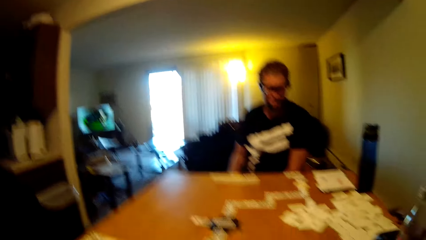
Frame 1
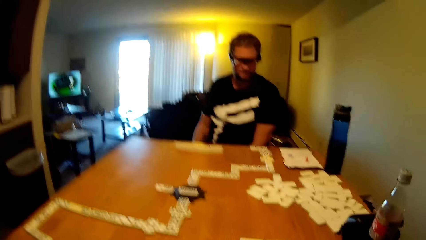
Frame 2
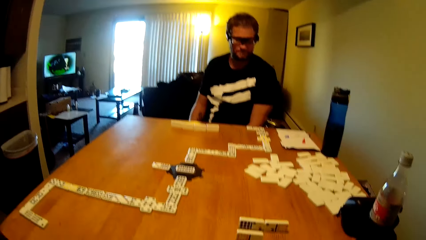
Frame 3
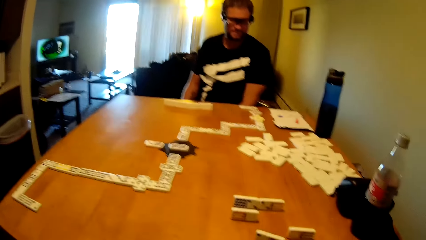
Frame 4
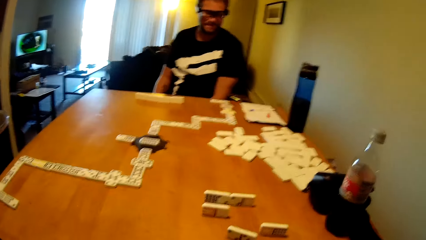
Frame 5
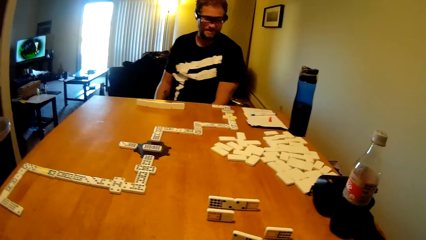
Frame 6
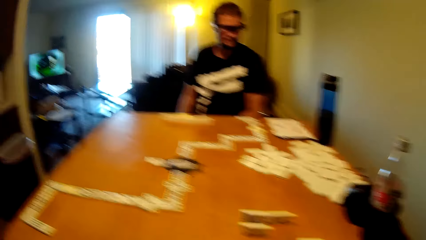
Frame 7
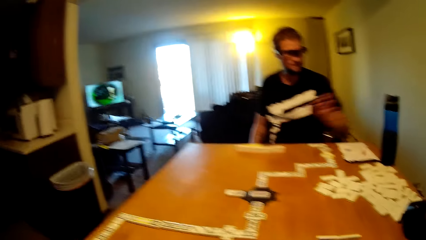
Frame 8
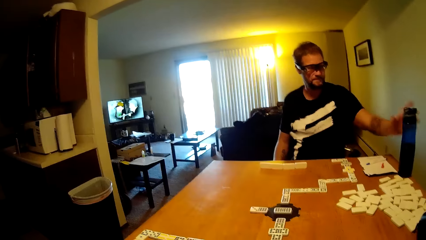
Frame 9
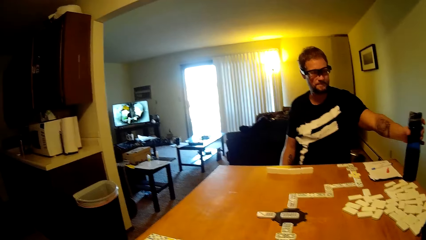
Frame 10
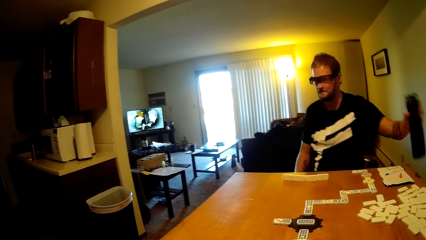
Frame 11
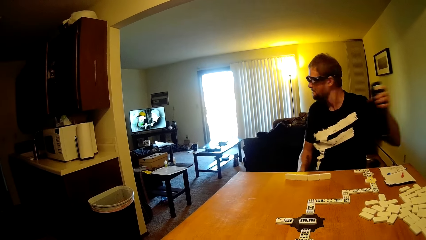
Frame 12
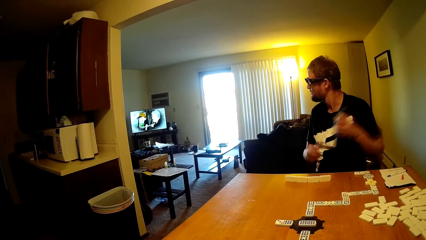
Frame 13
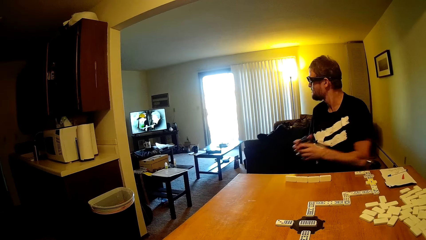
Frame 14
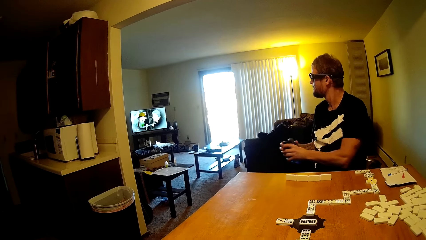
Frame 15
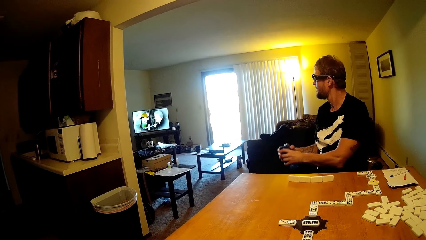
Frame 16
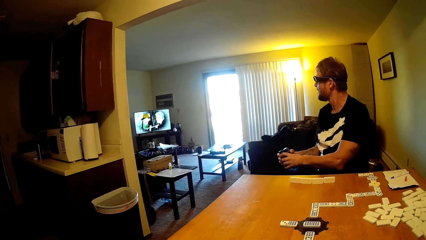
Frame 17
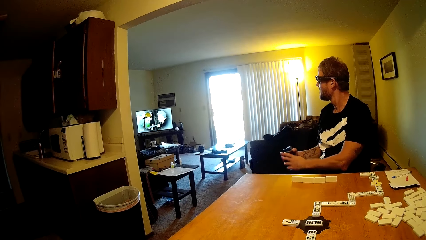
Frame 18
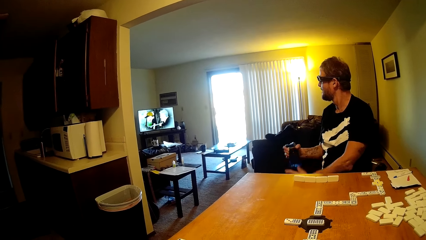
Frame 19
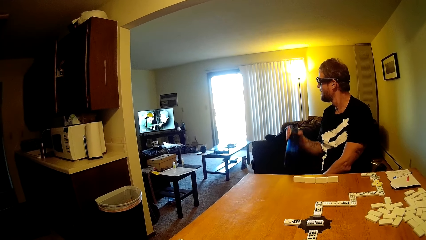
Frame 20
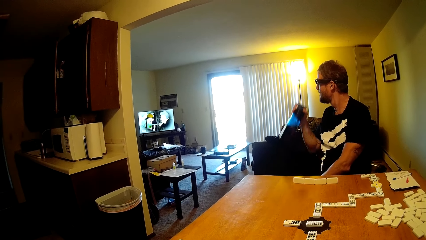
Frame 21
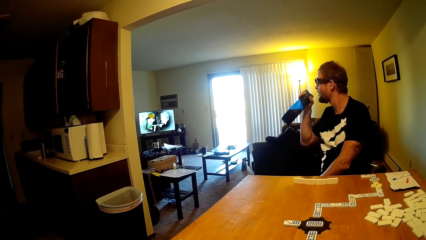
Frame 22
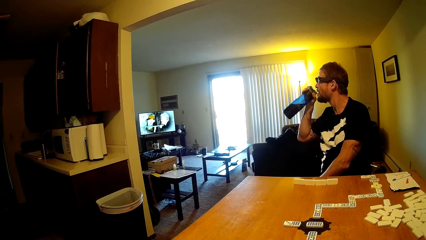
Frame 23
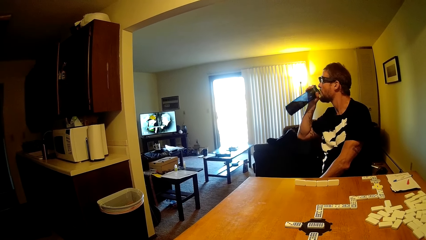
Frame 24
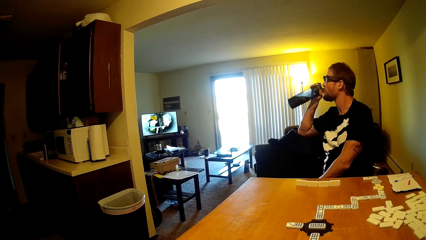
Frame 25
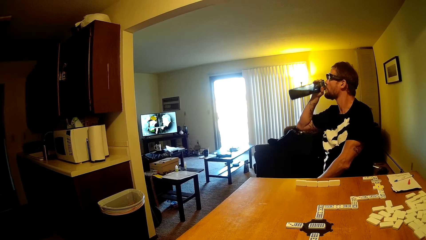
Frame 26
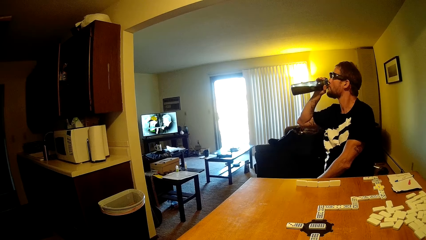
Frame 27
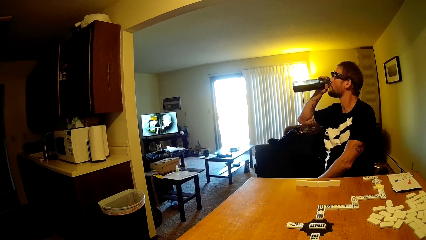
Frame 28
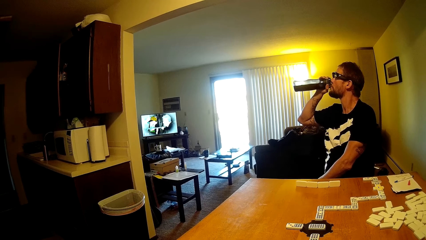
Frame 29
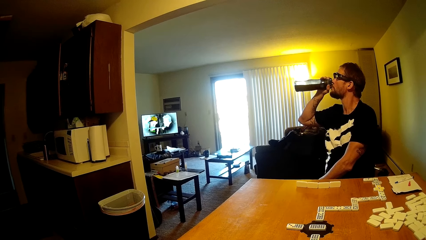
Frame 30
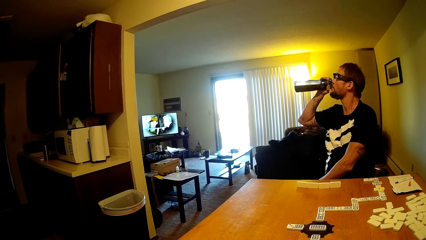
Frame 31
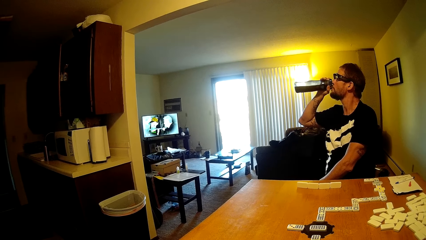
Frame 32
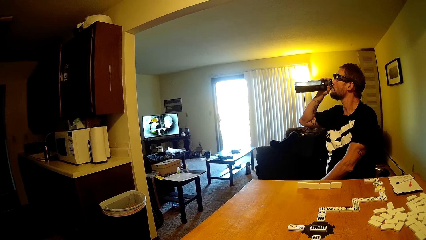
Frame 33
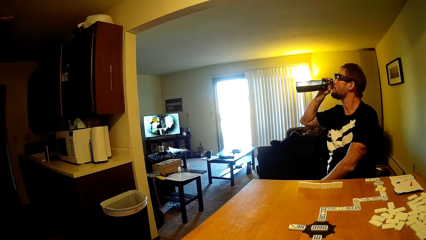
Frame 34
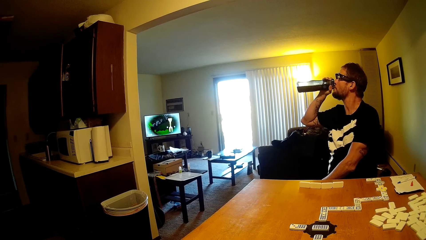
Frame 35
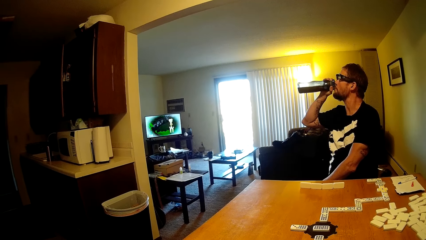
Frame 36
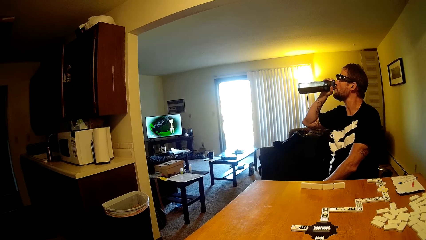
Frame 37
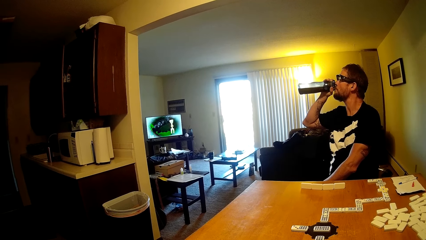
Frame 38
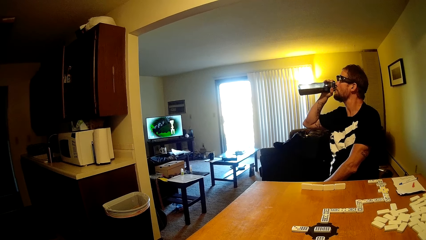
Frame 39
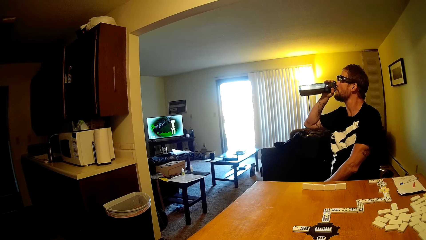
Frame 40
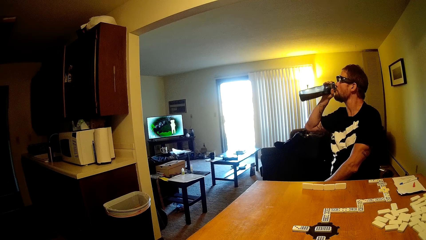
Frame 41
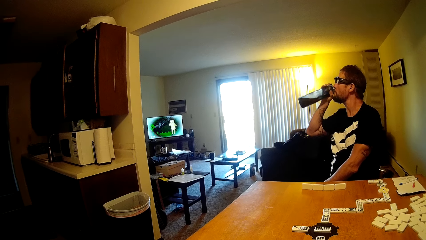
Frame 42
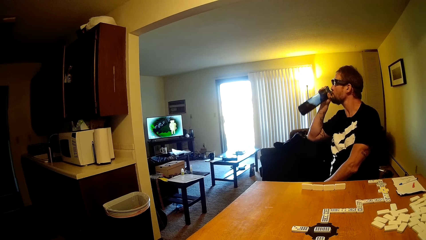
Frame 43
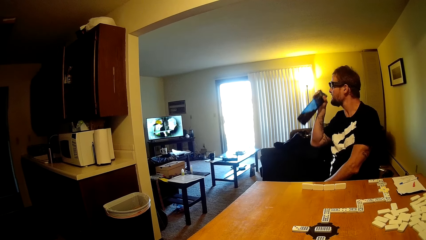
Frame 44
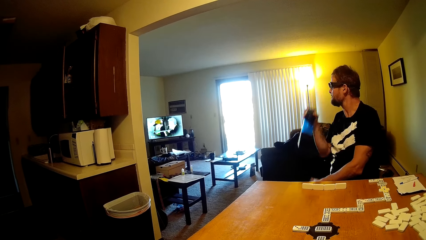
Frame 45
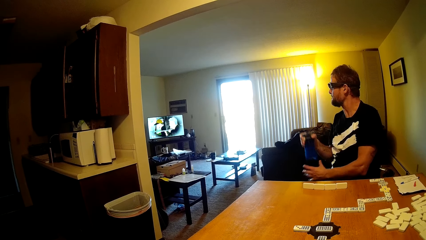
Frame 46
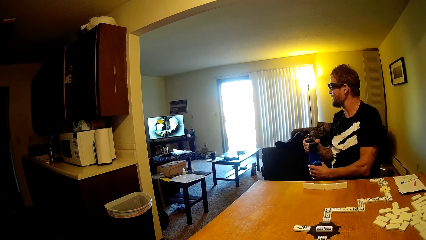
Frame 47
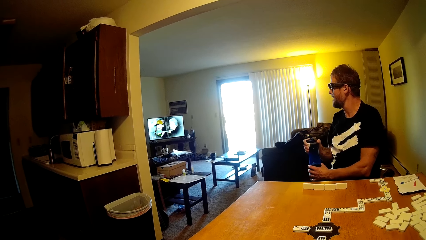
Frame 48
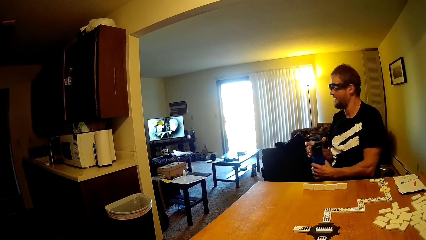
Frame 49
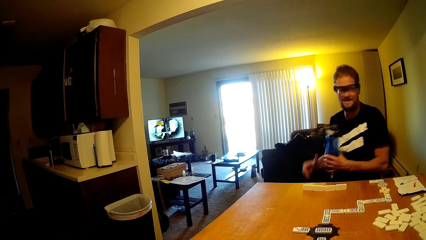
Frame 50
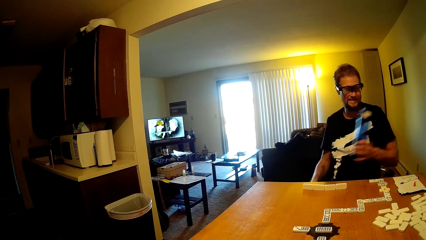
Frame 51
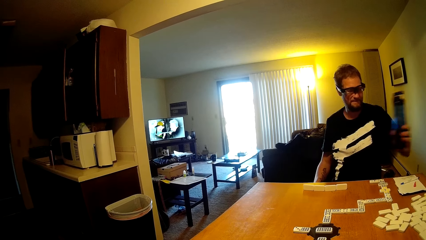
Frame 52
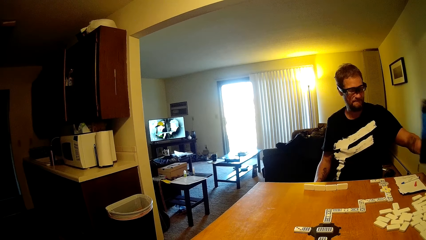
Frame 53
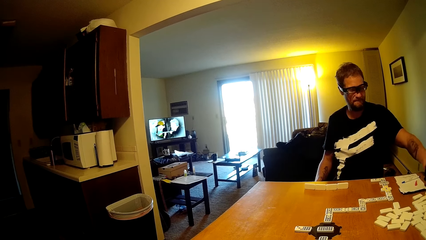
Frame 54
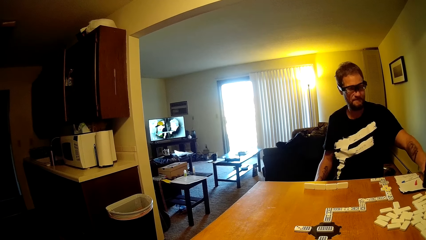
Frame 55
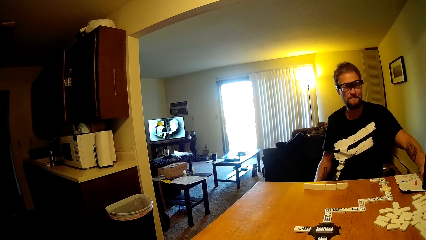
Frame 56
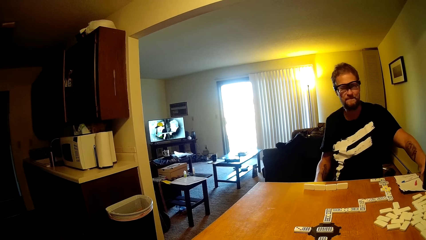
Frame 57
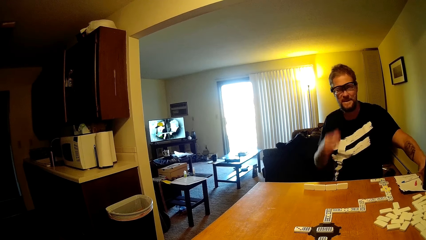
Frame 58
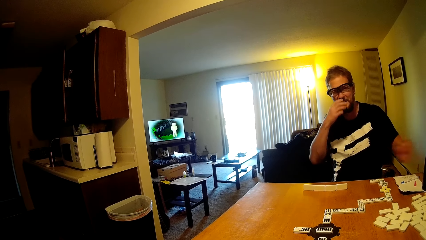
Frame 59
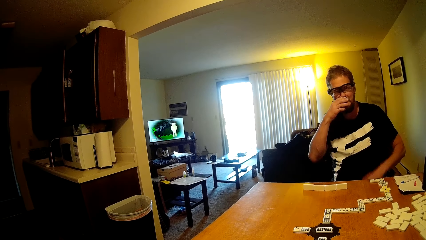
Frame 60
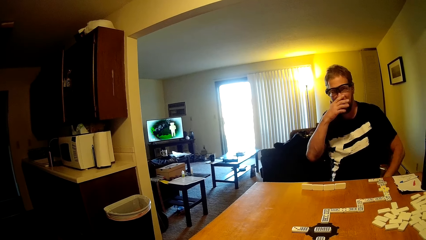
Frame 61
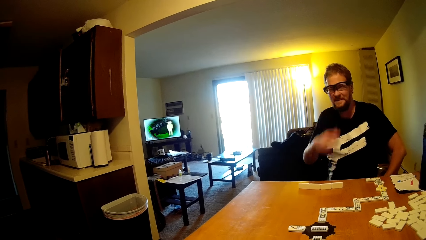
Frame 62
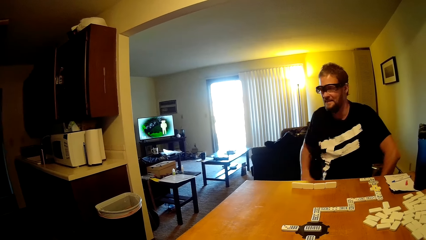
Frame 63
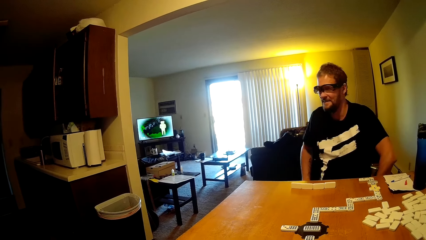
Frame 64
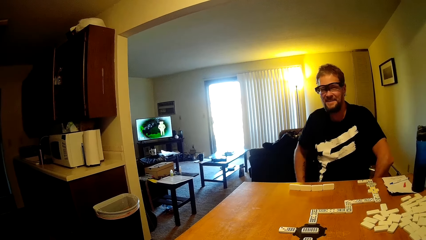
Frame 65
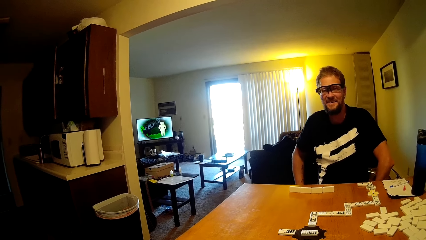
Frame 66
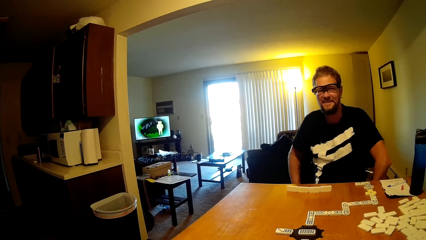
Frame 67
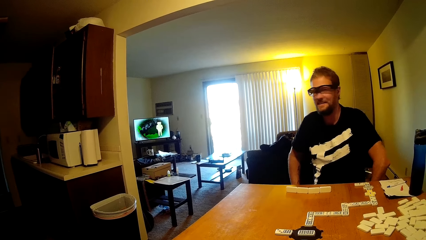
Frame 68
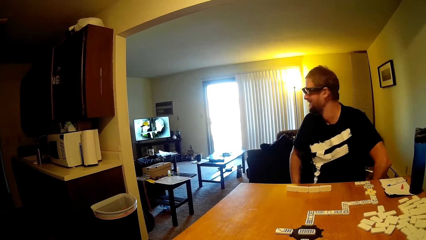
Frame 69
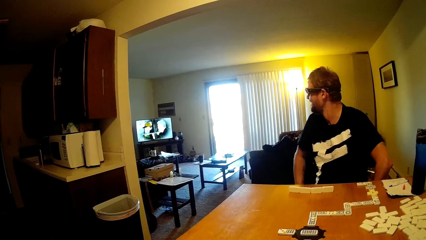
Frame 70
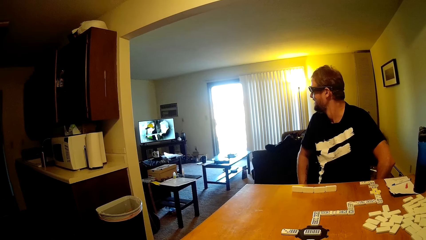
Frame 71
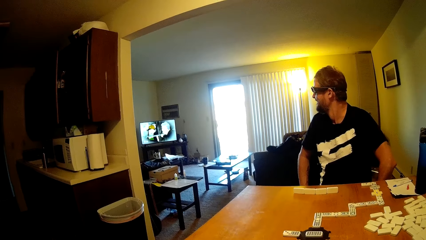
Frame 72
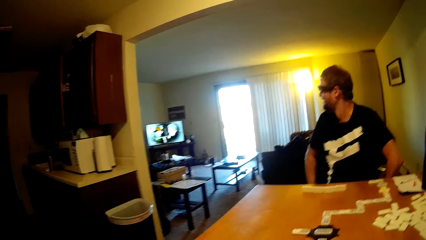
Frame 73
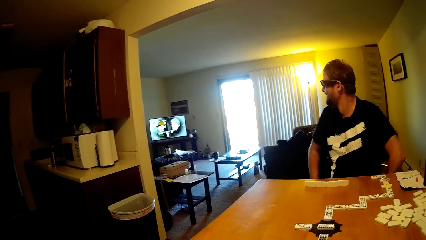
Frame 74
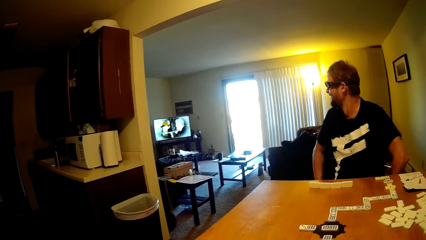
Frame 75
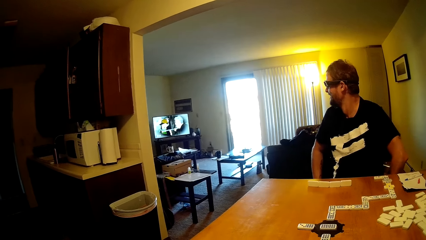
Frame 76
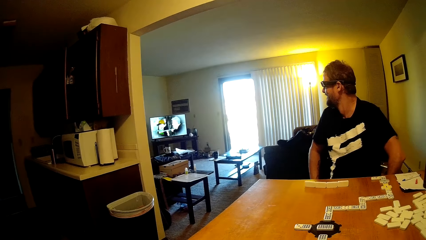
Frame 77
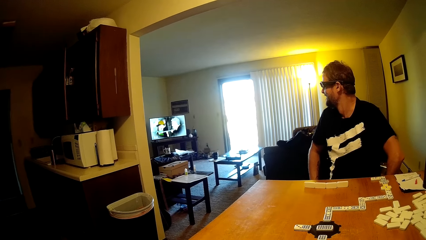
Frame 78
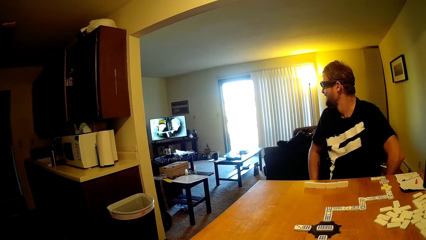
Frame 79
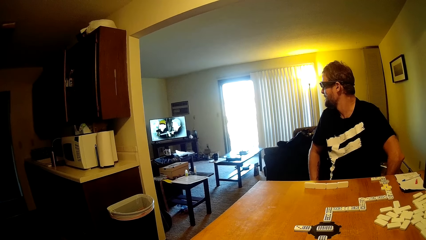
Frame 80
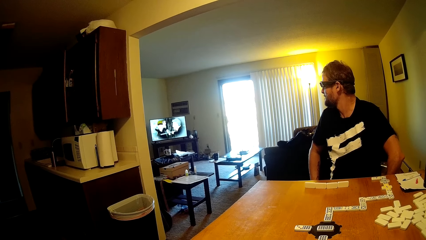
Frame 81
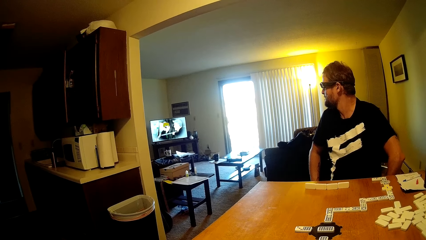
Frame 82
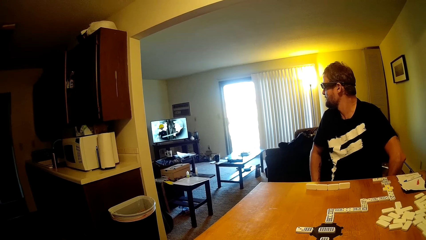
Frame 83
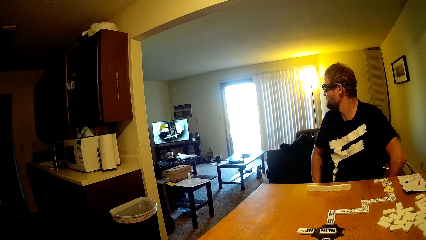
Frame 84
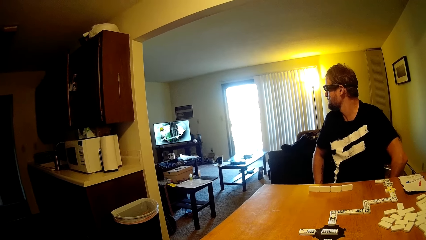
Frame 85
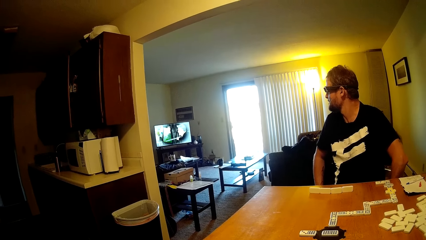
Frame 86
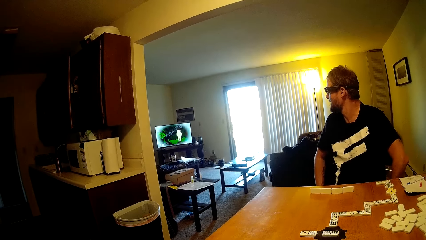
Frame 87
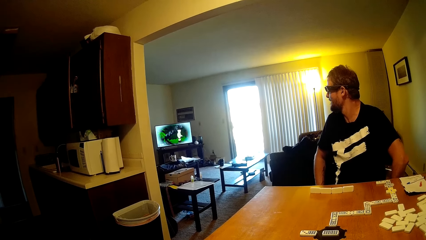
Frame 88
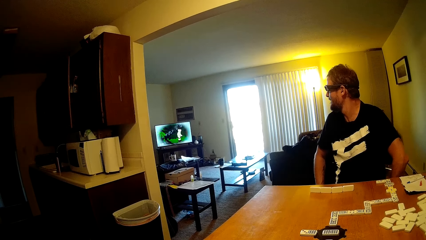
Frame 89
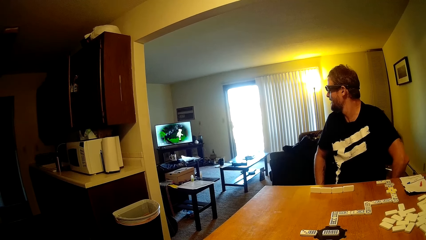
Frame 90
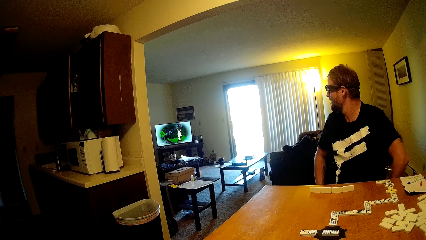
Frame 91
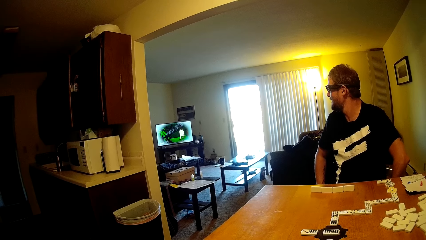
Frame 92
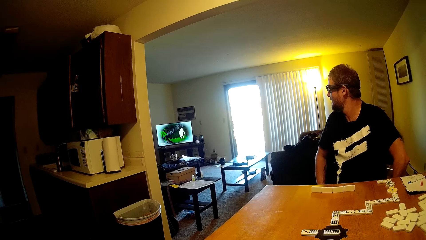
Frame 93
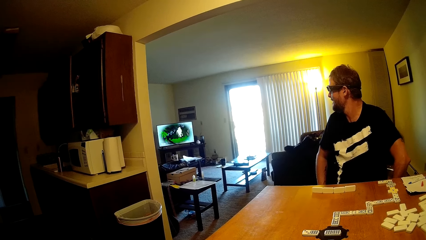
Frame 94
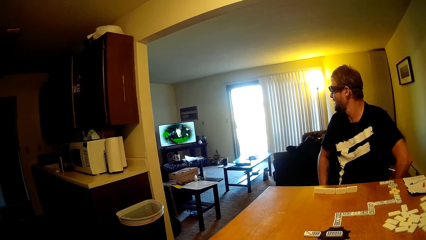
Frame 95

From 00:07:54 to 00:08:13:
A man talks to the camera wearer. The man picks up a bottle, looks at the television, opens the bottle and drinks water. The man puts the bottle on the table and touches his face. The man talks to the camera wearer and looks at the television.
